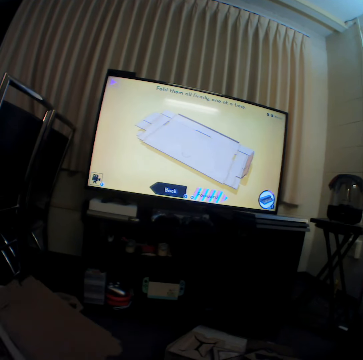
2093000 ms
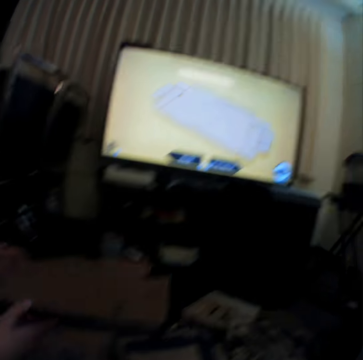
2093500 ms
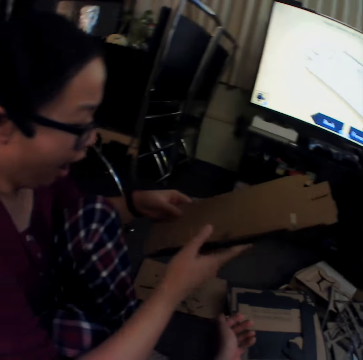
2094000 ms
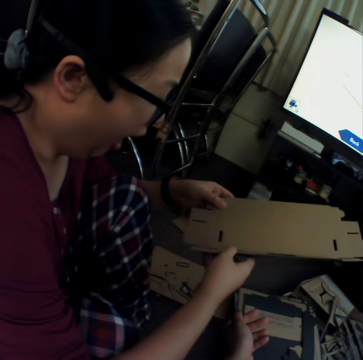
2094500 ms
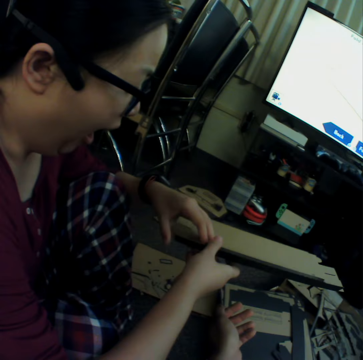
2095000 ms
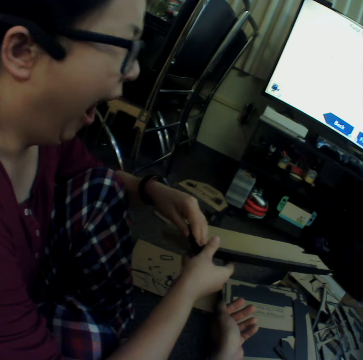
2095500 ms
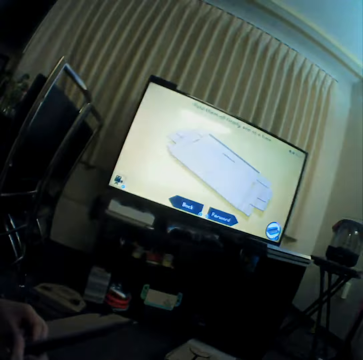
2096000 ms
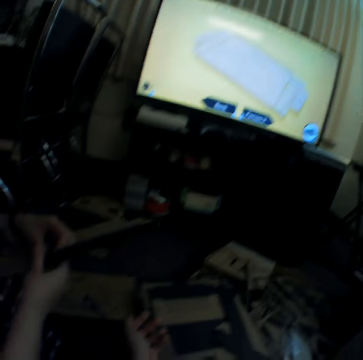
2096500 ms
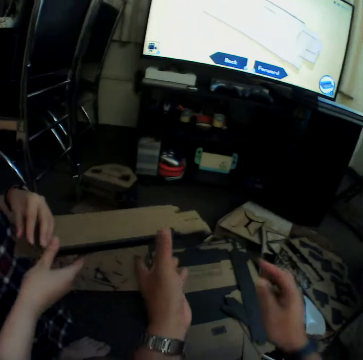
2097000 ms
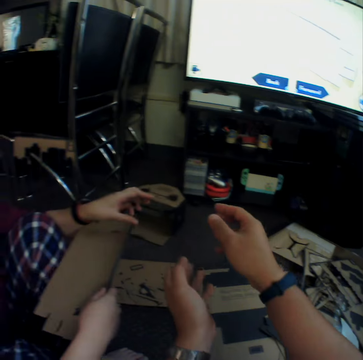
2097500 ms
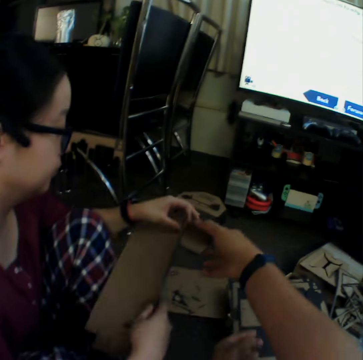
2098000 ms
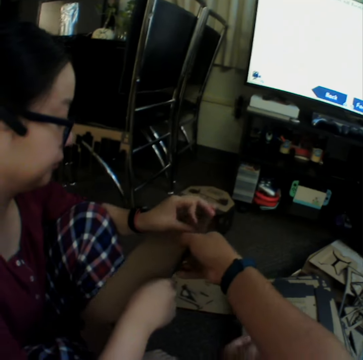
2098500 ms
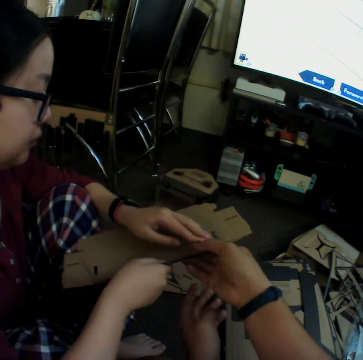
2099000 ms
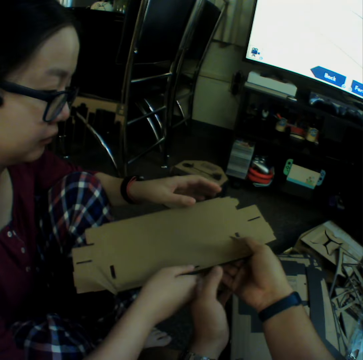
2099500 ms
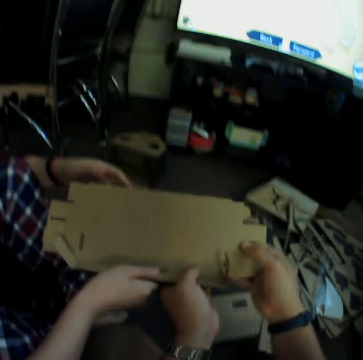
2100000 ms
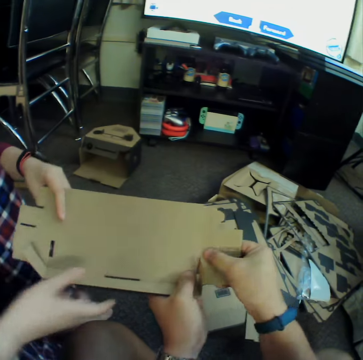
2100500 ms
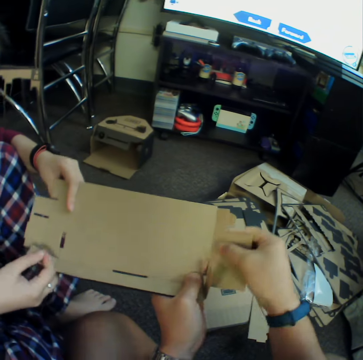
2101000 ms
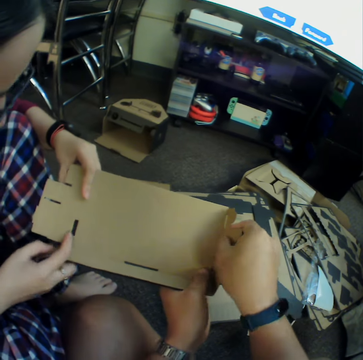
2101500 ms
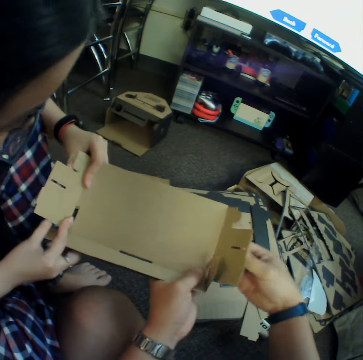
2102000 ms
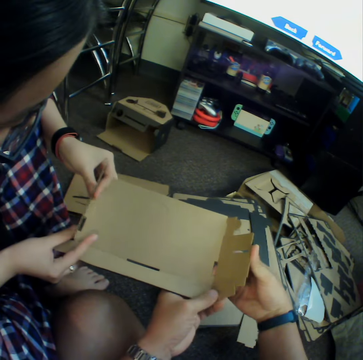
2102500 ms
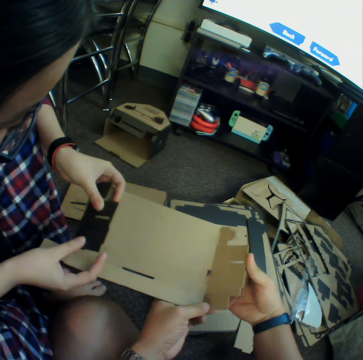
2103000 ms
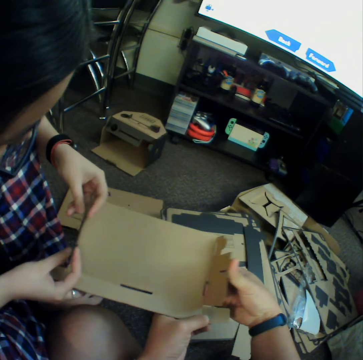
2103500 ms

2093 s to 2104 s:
A woman bends craft material.

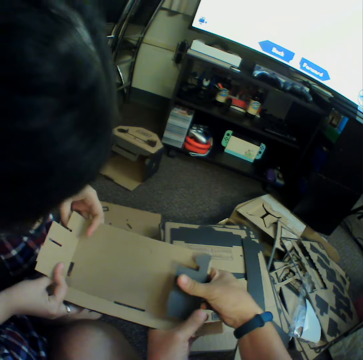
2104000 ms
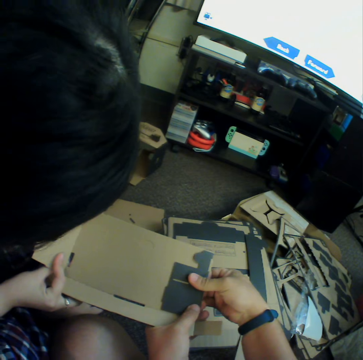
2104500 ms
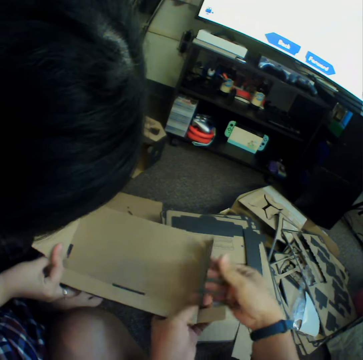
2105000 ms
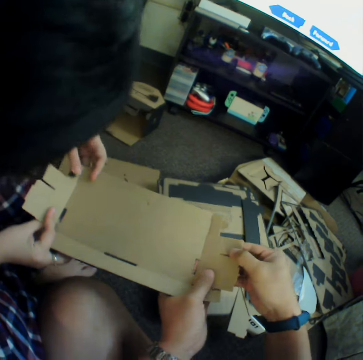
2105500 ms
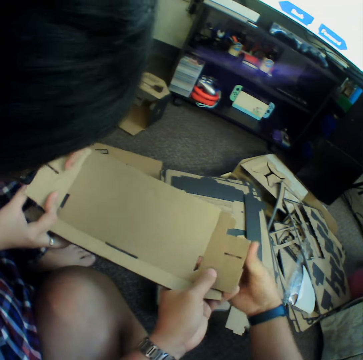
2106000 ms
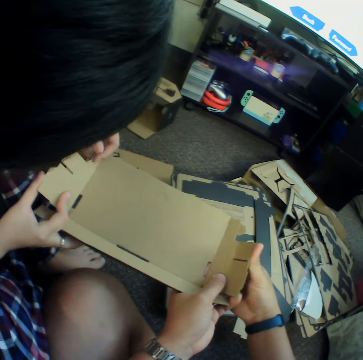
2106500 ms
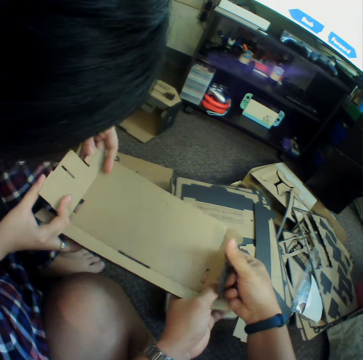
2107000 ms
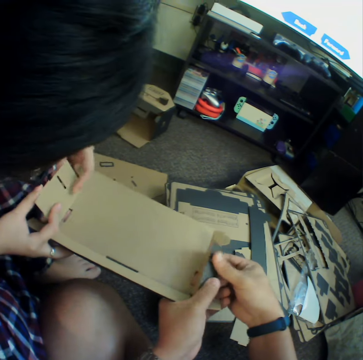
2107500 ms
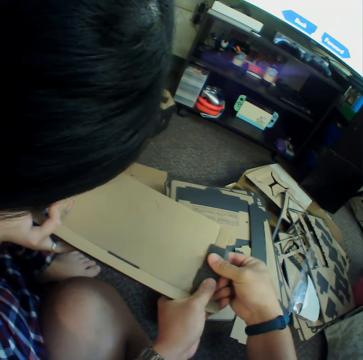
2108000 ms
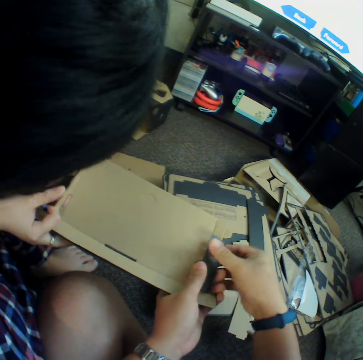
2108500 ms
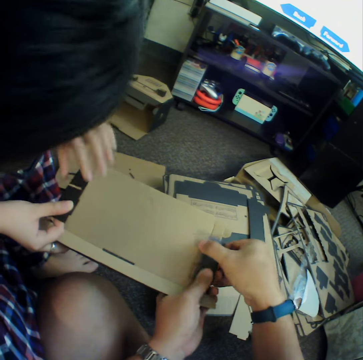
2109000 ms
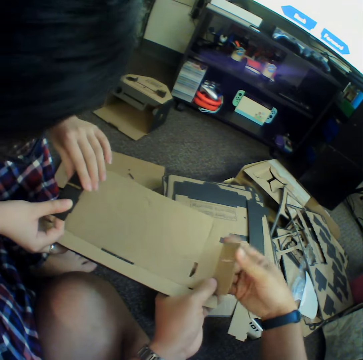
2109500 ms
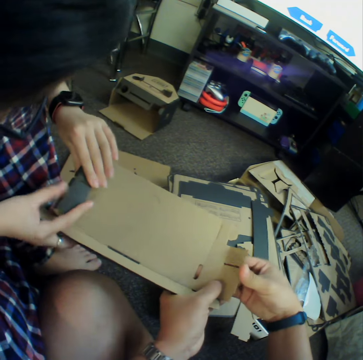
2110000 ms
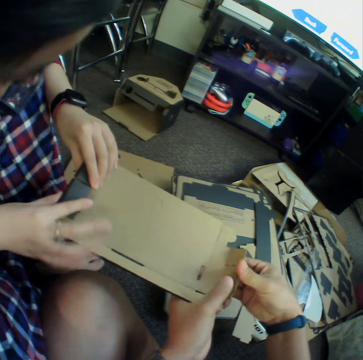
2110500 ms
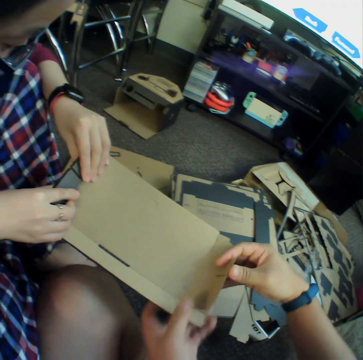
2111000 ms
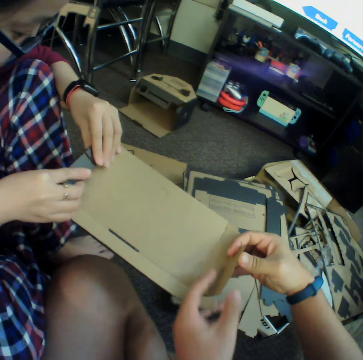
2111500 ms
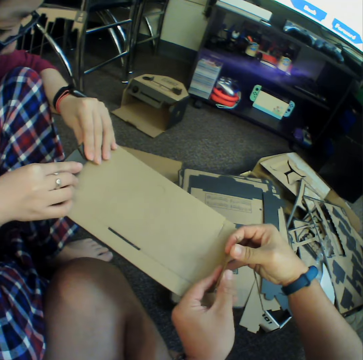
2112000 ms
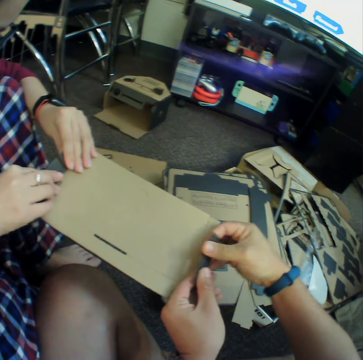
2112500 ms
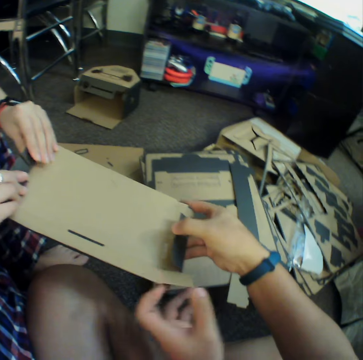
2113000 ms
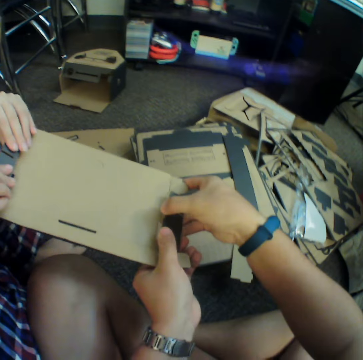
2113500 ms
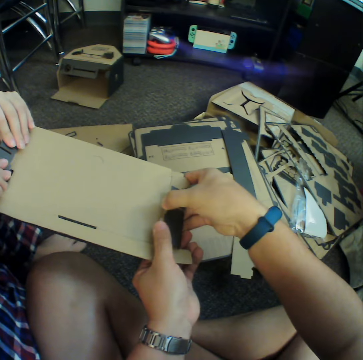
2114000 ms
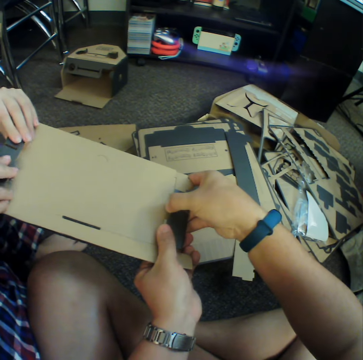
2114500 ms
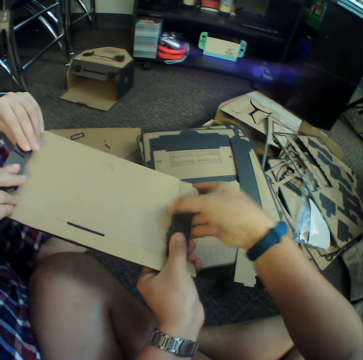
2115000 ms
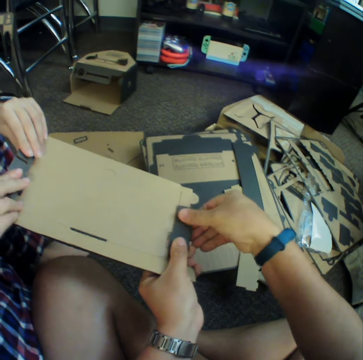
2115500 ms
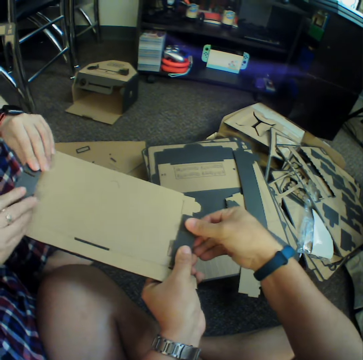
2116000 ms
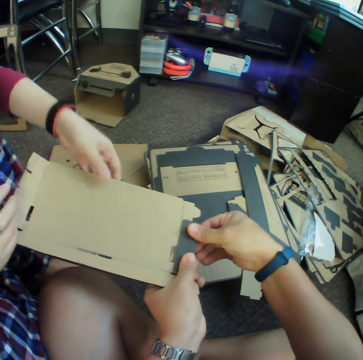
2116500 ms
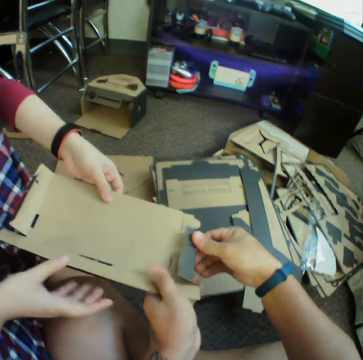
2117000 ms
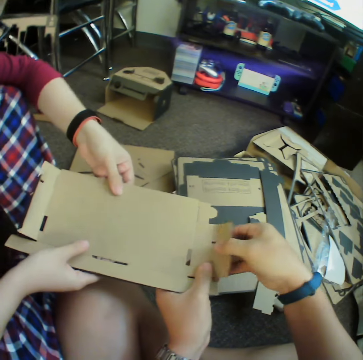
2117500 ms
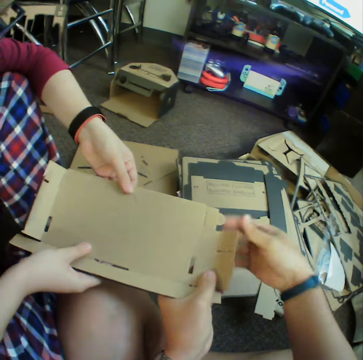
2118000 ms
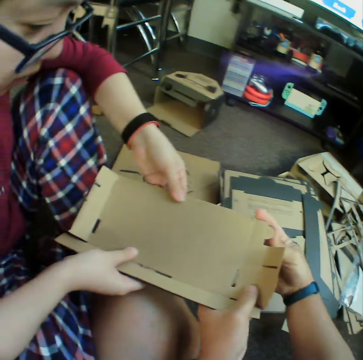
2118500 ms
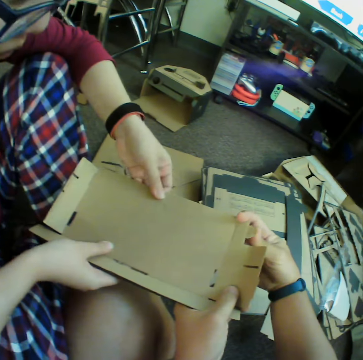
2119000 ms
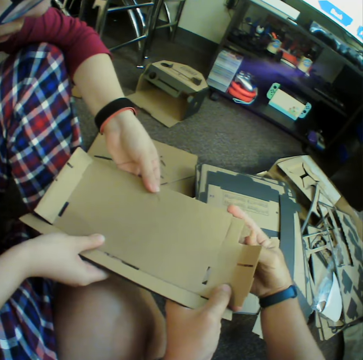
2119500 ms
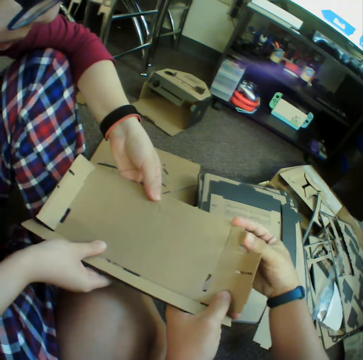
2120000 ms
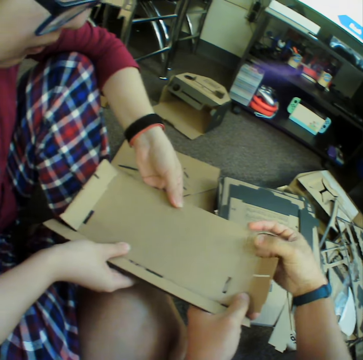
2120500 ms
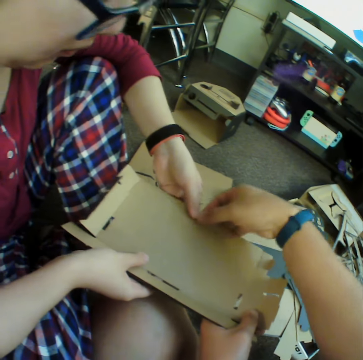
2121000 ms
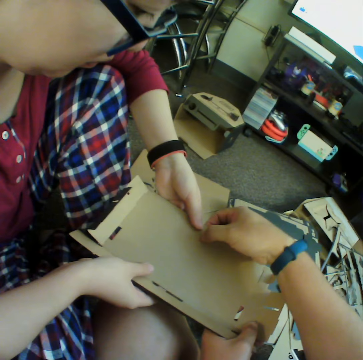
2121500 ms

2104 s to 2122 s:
The camera wearer bends craft material. A woman holds the craft material with her hands.

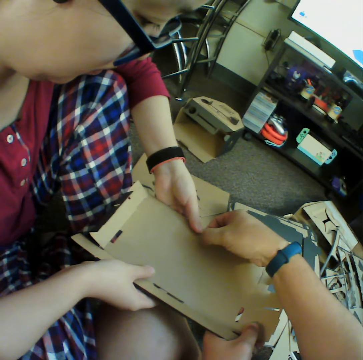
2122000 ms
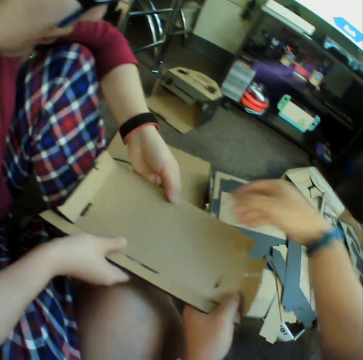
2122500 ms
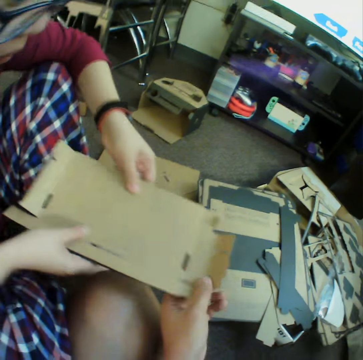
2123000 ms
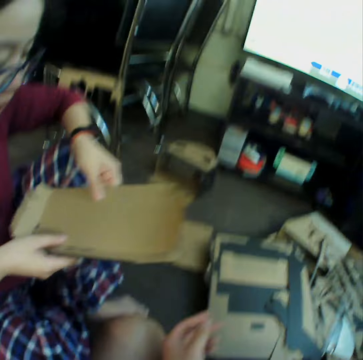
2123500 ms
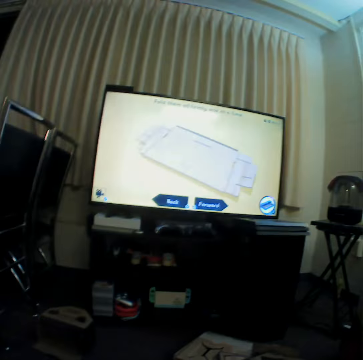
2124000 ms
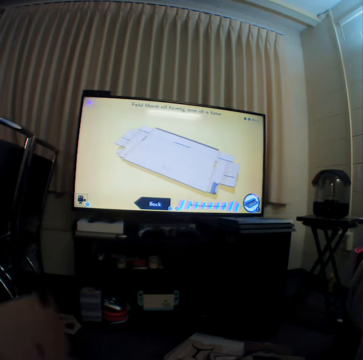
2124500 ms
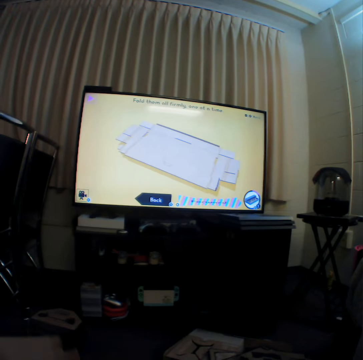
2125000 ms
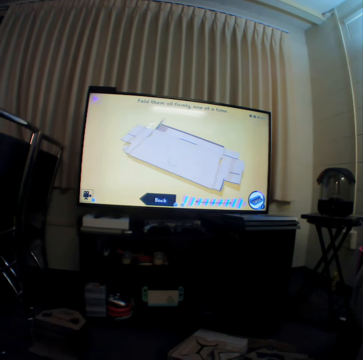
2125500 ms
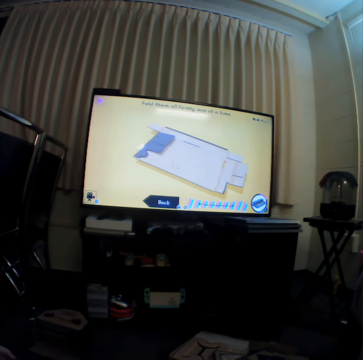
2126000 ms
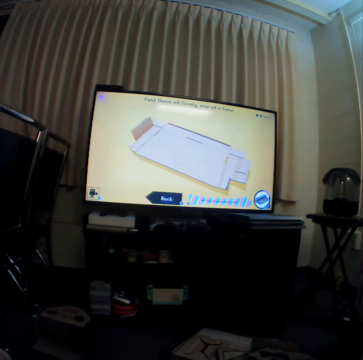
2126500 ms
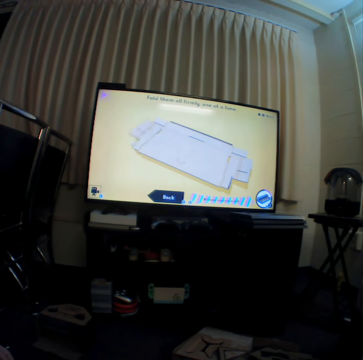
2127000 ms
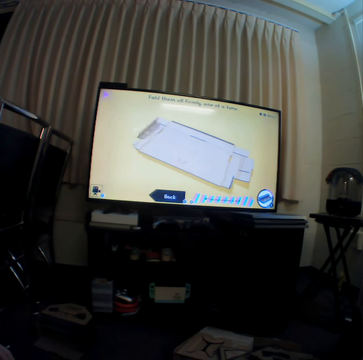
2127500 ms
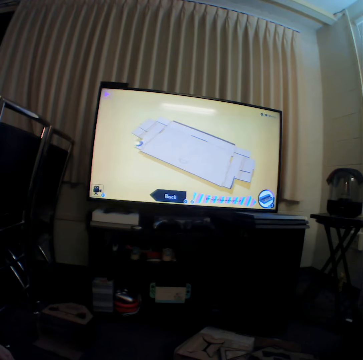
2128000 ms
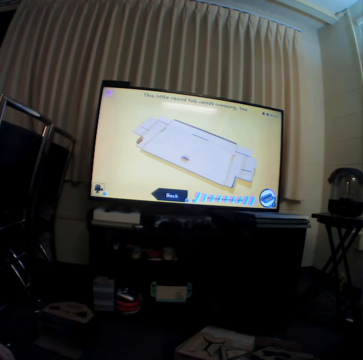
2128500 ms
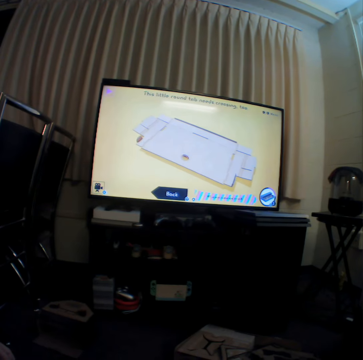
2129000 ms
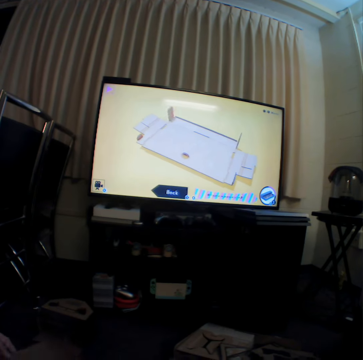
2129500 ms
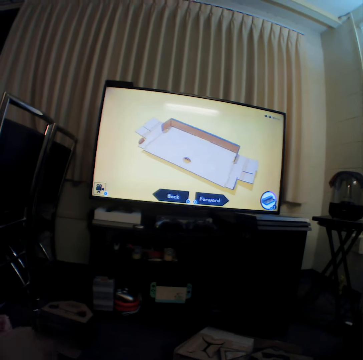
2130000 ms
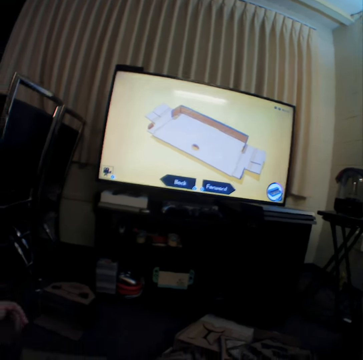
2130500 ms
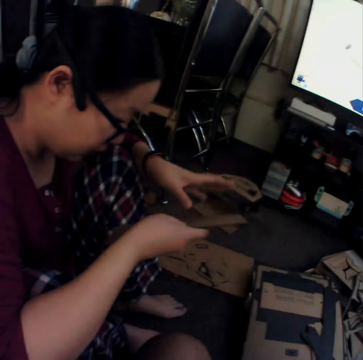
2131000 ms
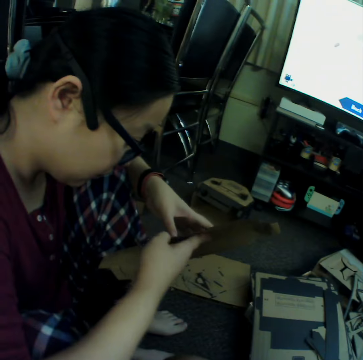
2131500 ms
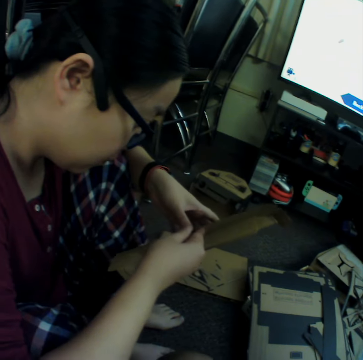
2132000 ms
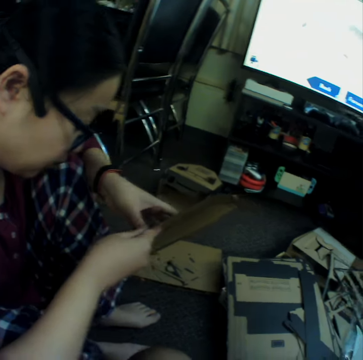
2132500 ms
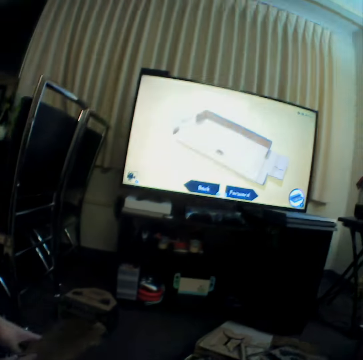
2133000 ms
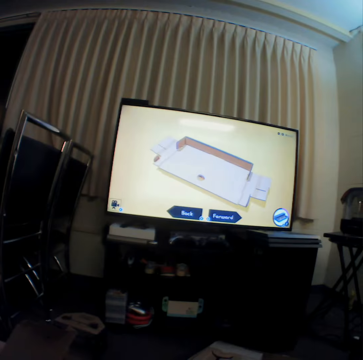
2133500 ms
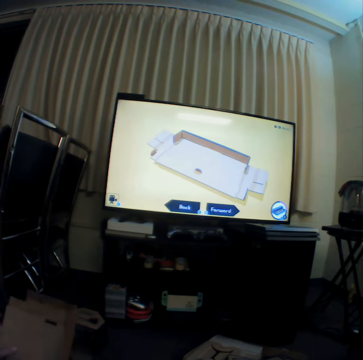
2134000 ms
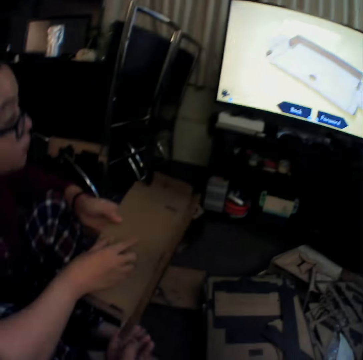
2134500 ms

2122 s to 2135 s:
The camera wearer watches television. A woman bends craft material.
